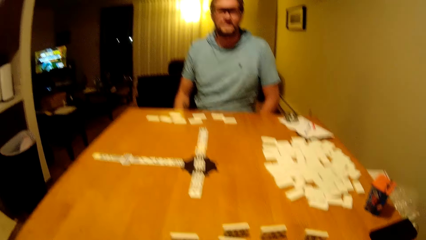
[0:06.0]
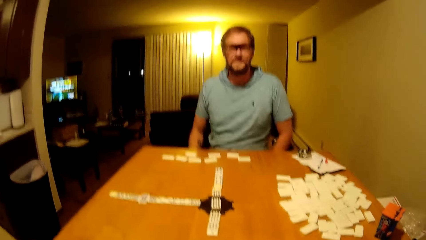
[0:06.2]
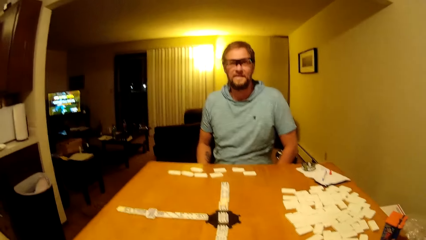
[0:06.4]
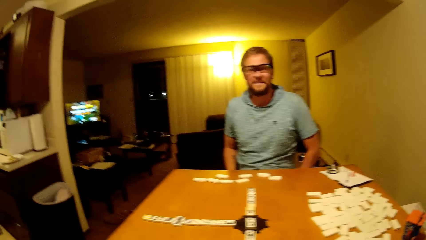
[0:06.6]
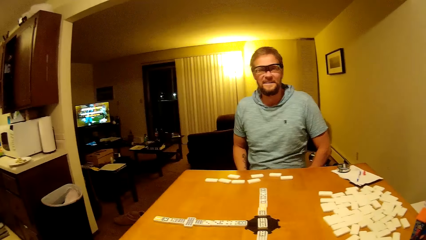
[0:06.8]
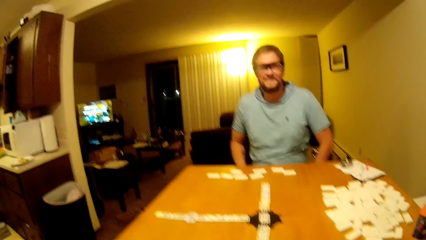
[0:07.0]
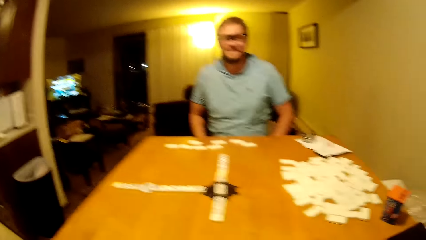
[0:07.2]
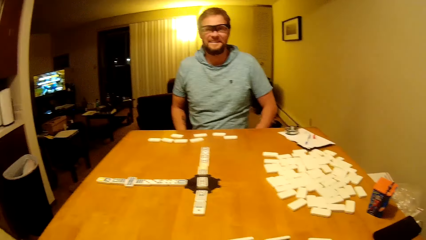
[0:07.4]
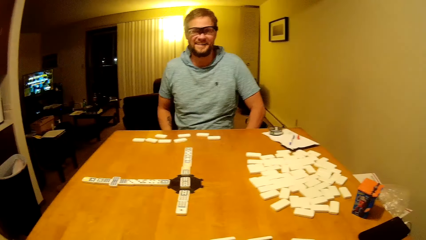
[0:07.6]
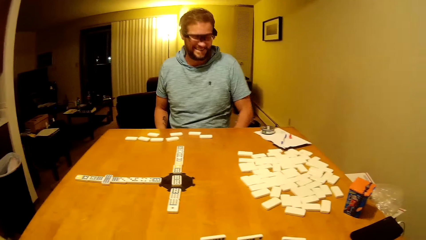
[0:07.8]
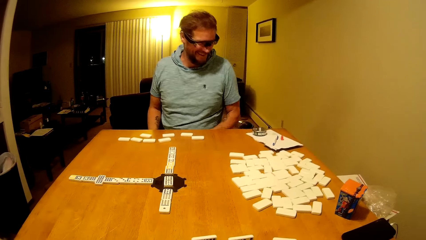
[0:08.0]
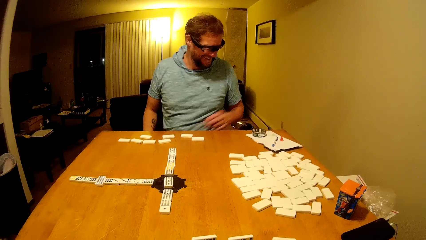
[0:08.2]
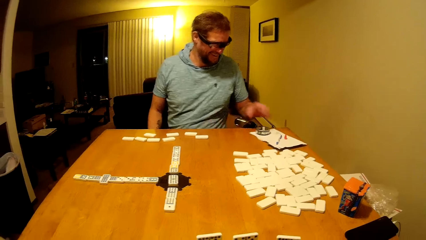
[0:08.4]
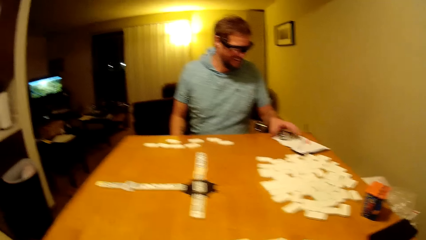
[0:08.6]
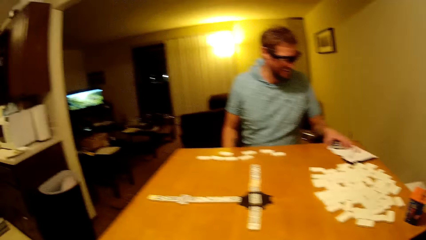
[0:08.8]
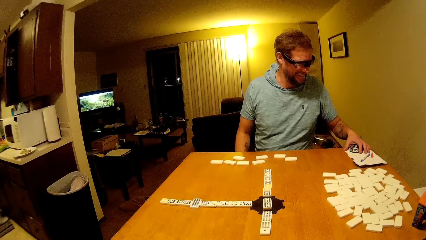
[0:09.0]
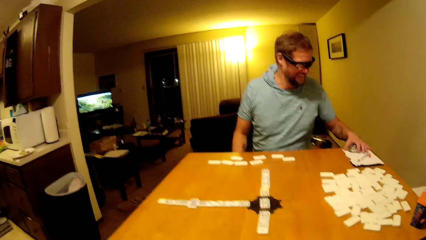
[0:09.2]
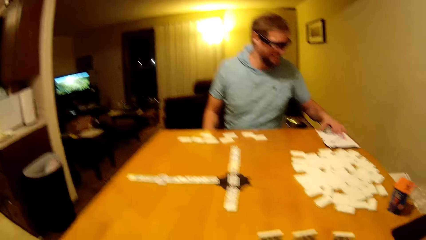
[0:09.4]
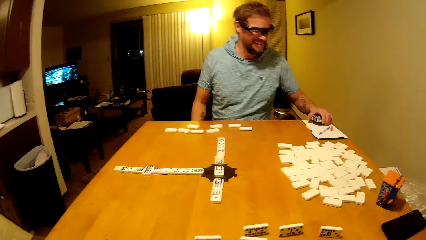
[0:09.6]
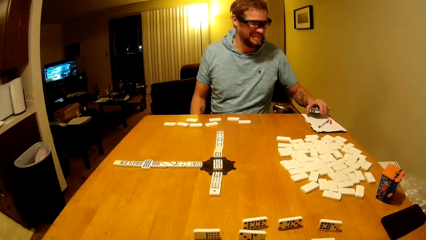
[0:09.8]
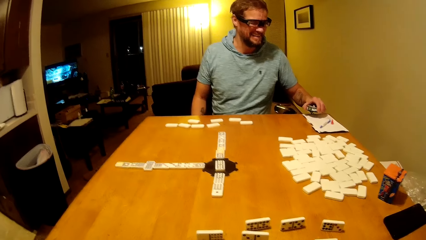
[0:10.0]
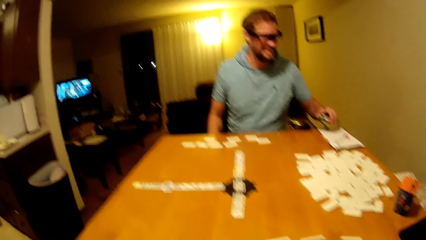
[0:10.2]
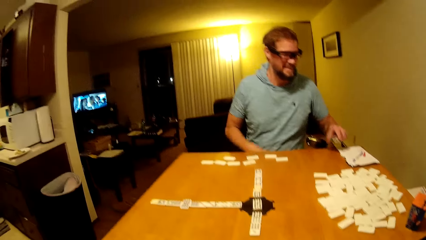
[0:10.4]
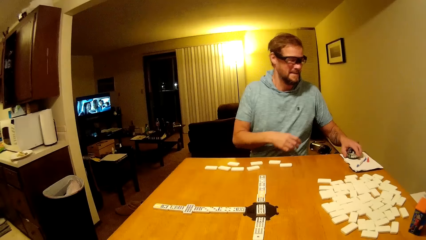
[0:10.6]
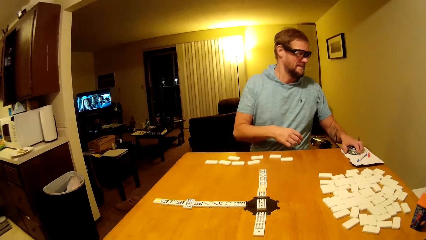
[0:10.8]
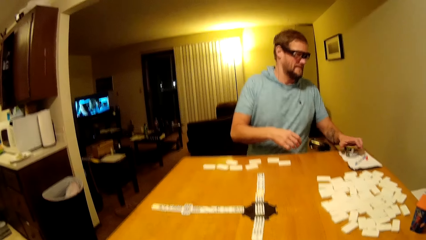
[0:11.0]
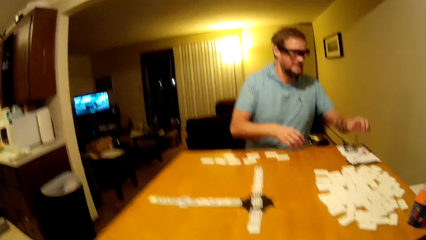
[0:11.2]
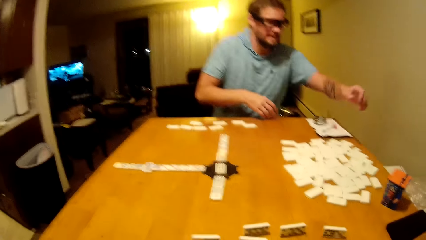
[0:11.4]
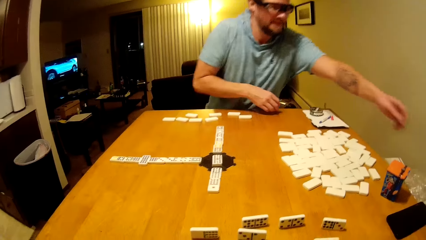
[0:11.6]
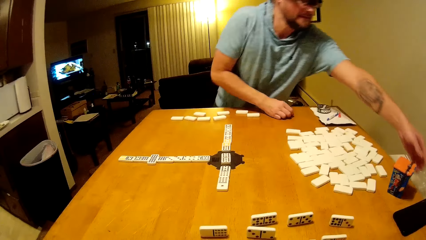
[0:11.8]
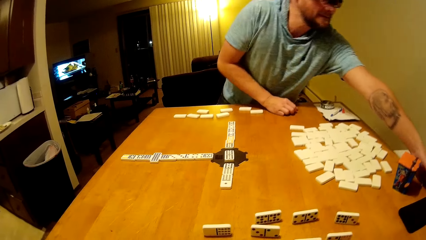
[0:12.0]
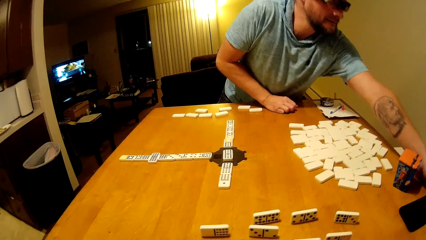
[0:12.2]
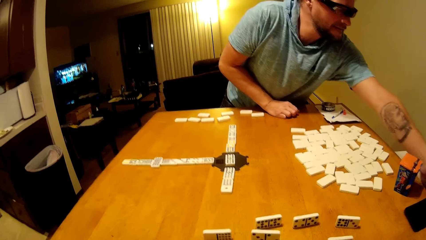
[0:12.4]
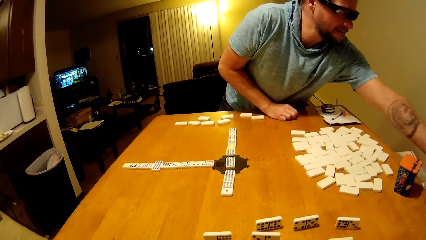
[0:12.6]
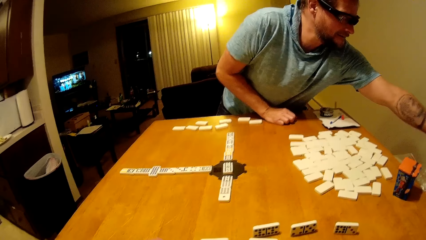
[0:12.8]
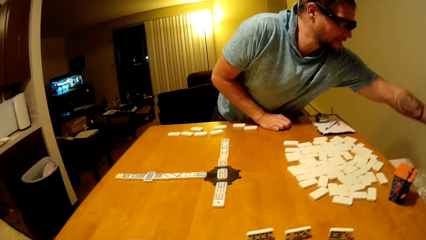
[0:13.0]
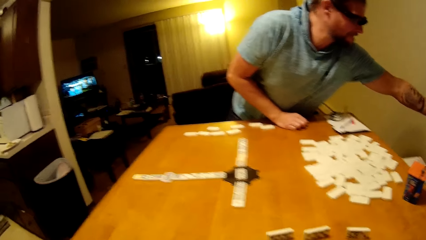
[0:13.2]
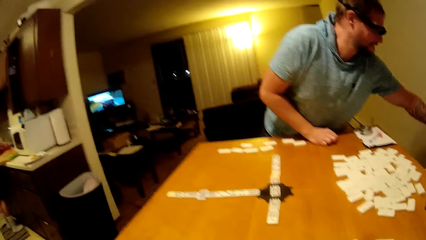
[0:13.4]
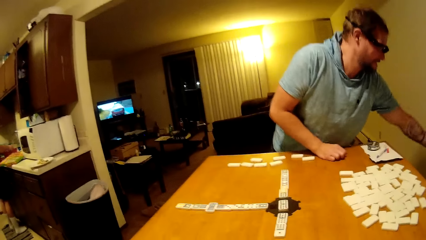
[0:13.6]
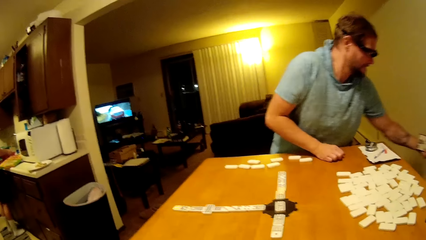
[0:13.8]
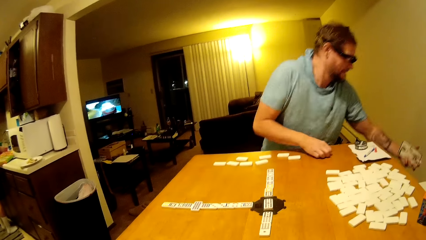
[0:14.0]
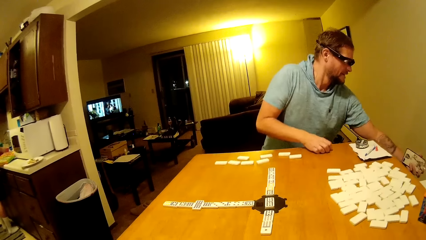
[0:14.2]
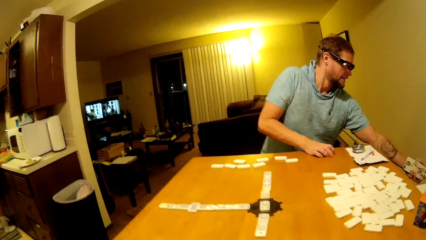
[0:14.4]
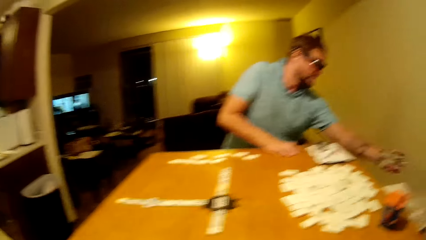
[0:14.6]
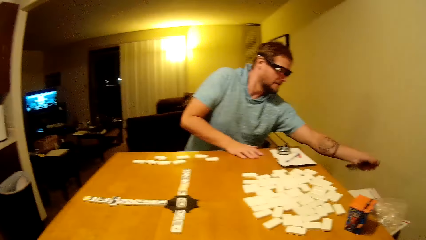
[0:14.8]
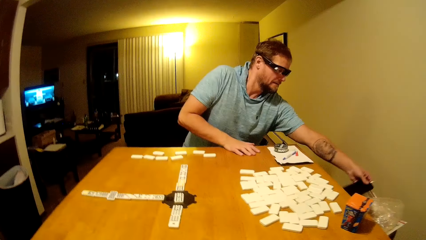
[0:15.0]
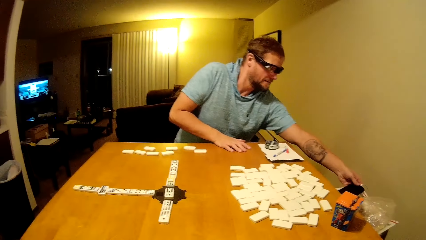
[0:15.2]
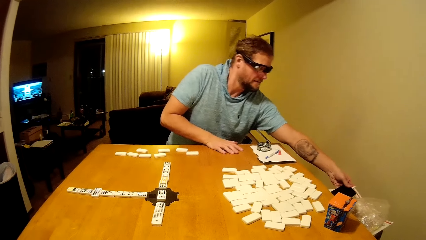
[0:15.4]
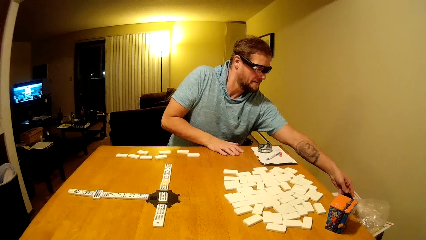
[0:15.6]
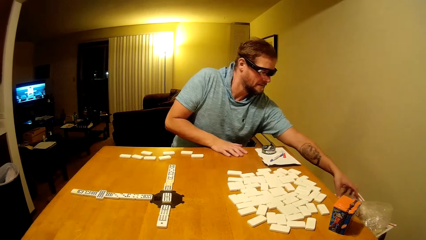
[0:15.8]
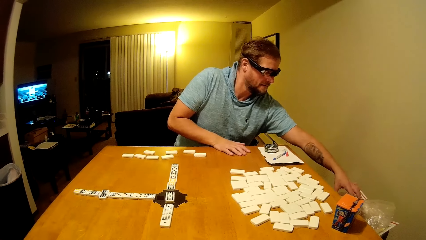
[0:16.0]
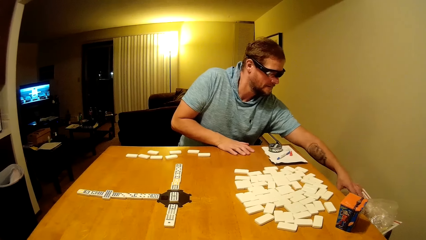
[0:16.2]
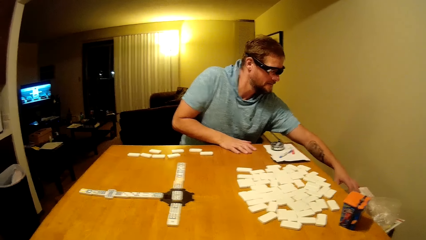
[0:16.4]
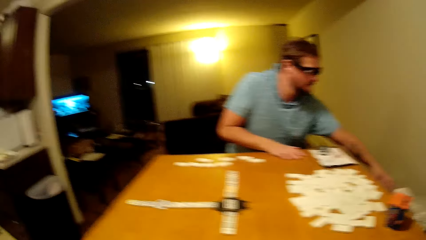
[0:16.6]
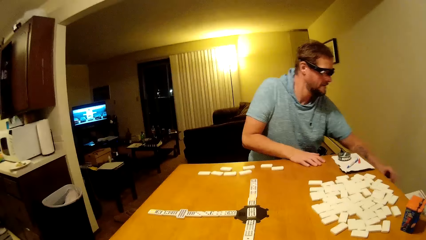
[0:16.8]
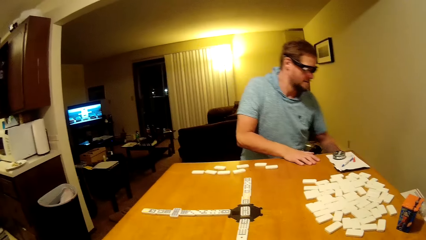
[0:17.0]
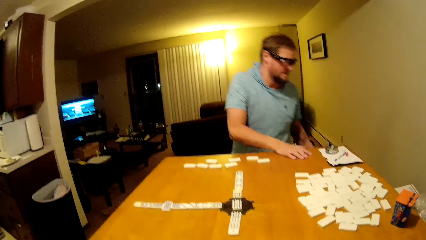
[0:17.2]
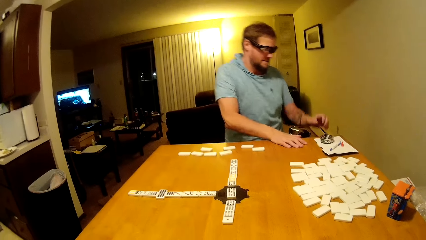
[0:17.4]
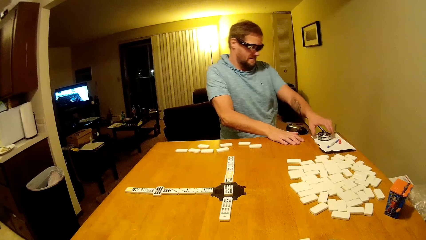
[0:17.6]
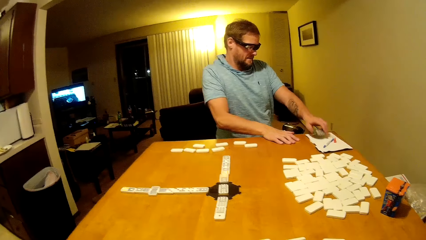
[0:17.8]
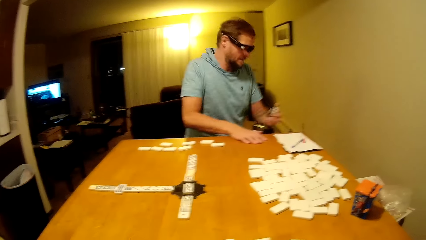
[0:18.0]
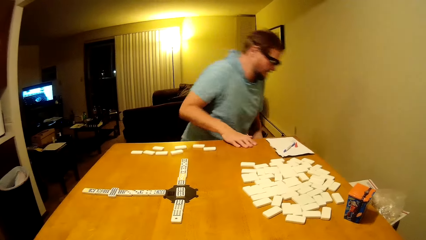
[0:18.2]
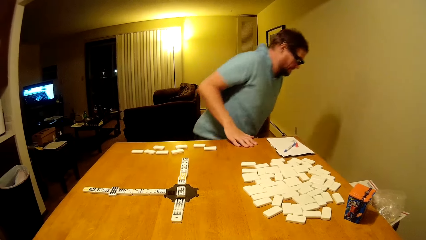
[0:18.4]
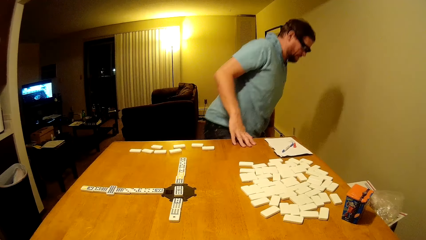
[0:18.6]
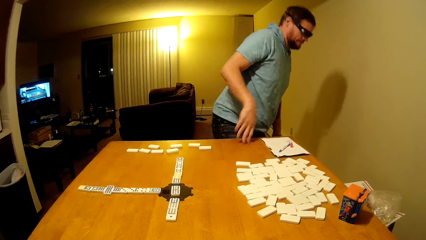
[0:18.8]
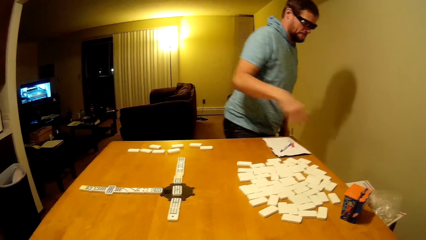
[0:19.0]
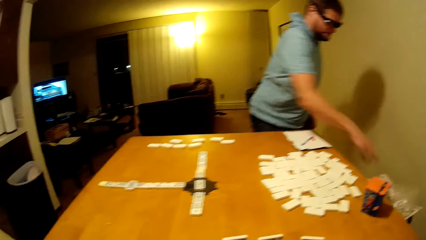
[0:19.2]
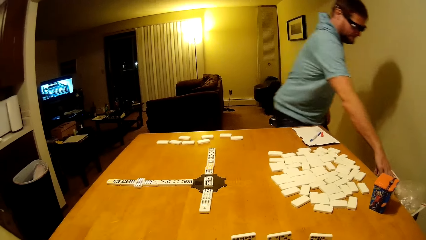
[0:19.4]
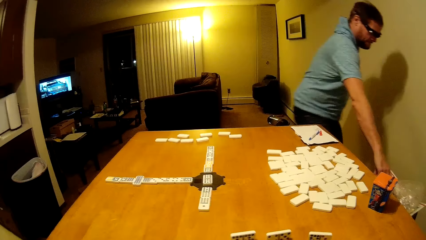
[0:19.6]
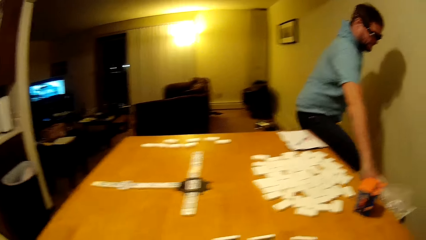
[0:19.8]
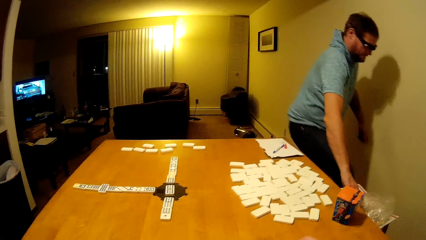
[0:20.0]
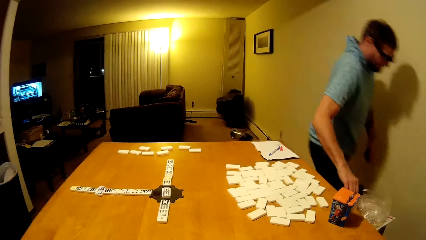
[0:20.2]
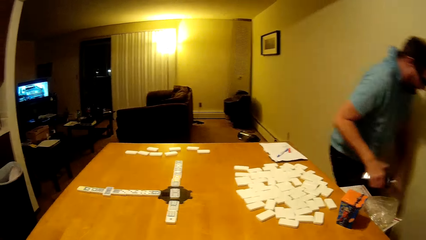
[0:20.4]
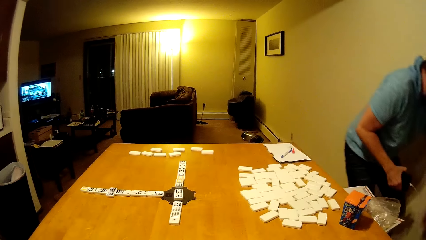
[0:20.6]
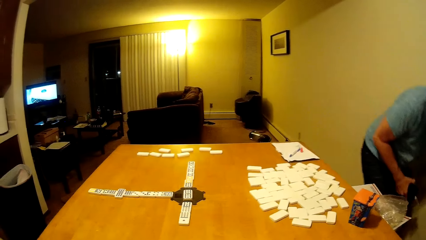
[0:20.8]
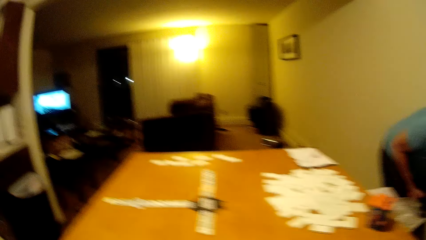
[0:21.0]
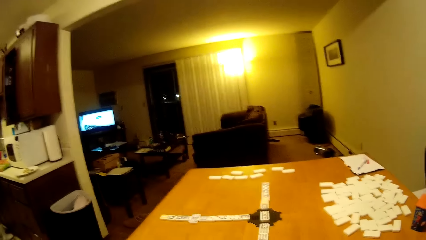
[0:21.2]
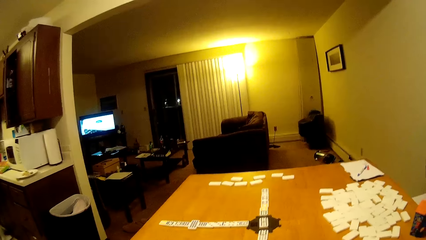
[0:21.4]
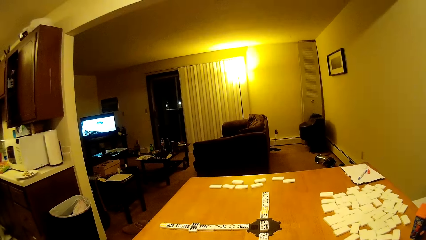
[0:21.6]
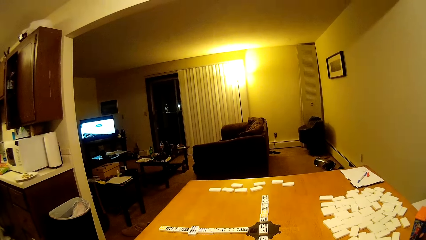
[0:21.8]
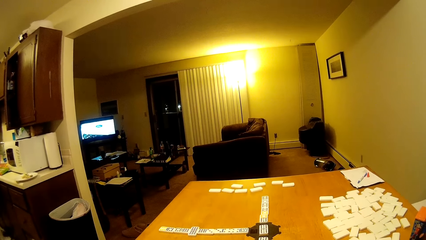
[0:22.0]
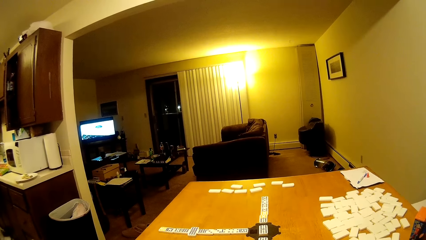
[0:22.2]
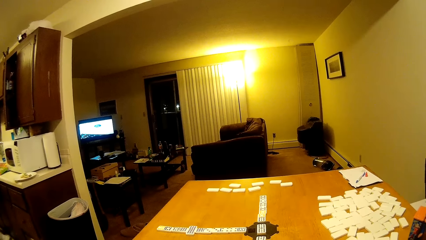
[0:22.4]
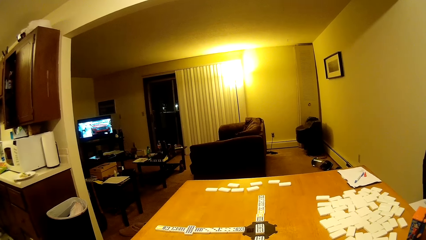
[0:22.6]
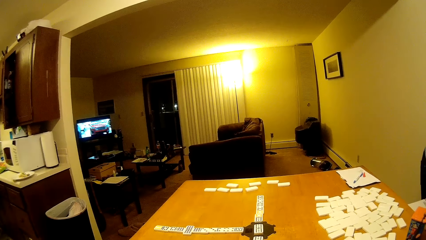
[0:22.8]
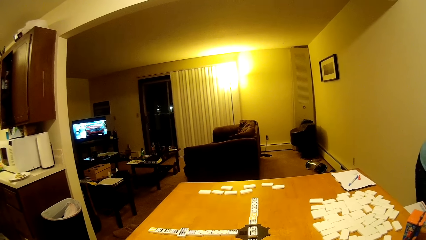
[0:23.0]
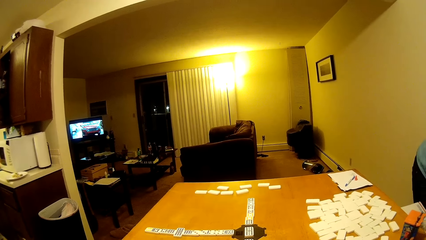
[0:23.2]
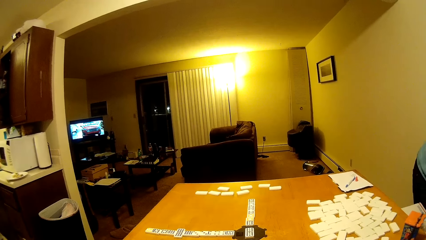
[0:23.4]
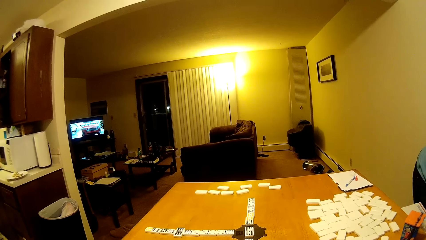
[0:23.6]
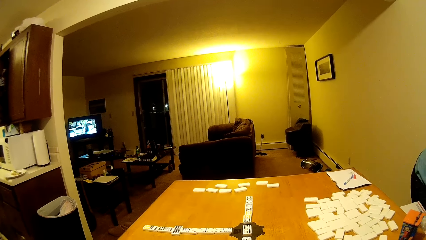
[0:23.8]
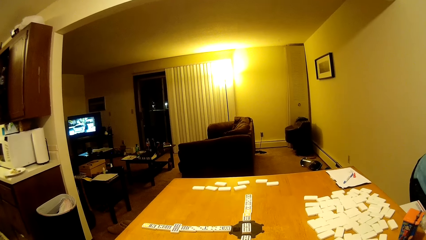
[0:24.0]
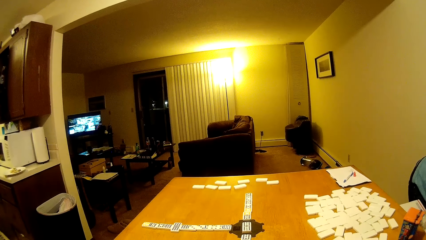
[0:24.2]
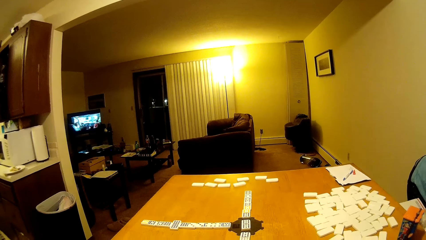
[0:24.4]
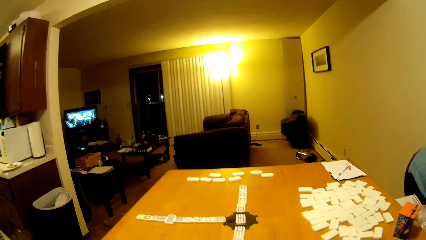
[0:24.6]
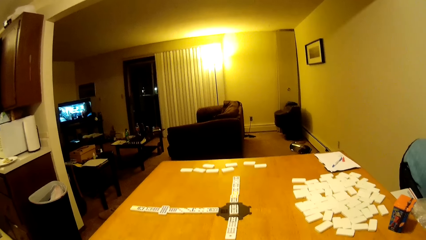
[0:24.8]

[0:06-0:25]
The camera wearer looks at a man. The man moves the book. The man touches something. The man holds the phone in his hand. The man picks his phone up. The man places the phone on the plastic bag. The man sits down, picks up something and stands up. The man picks up the phone. The camera wearer looks in the room. The man bends down.
